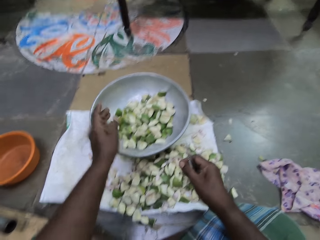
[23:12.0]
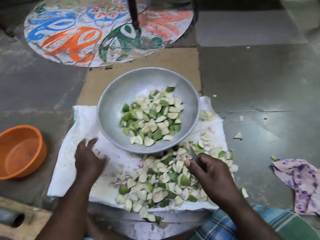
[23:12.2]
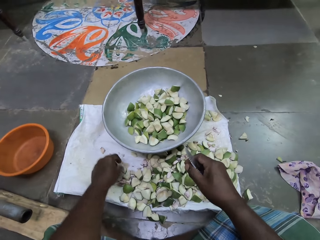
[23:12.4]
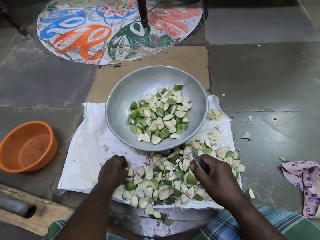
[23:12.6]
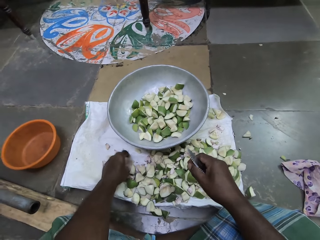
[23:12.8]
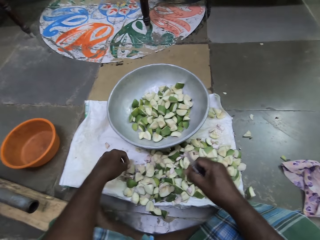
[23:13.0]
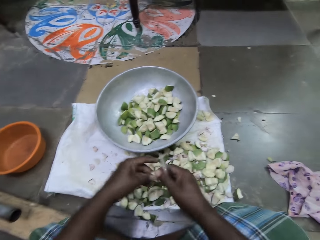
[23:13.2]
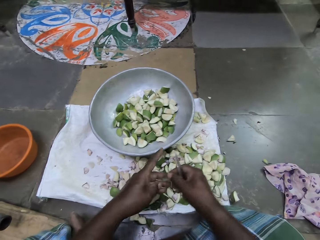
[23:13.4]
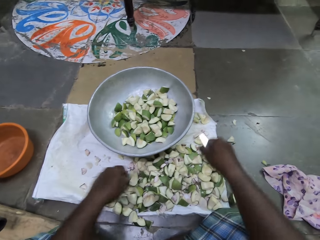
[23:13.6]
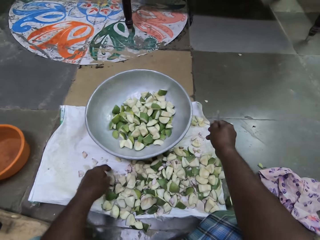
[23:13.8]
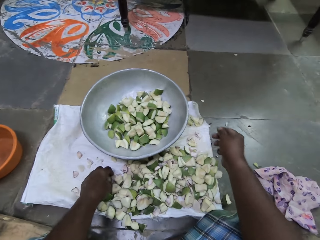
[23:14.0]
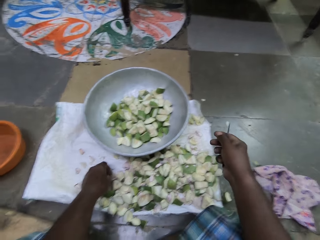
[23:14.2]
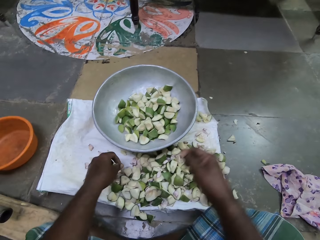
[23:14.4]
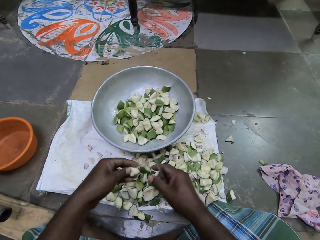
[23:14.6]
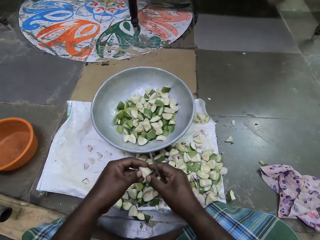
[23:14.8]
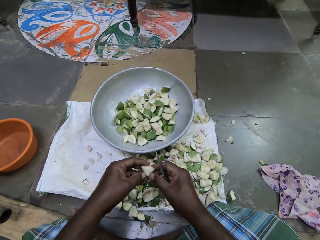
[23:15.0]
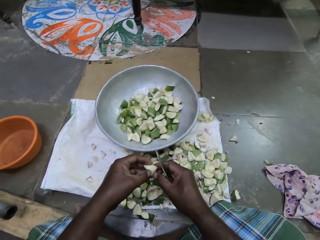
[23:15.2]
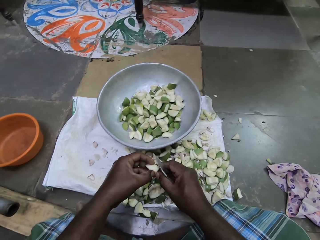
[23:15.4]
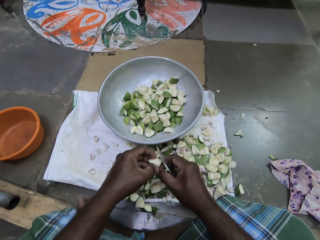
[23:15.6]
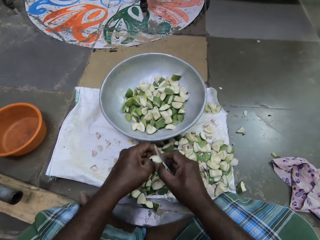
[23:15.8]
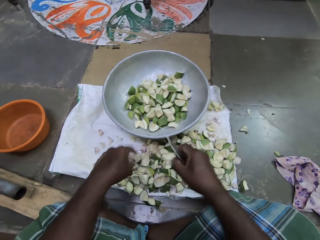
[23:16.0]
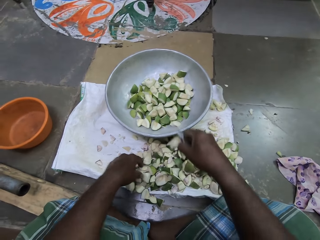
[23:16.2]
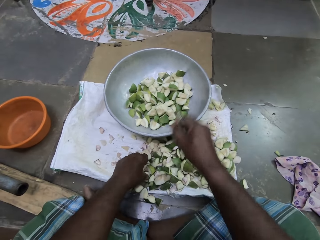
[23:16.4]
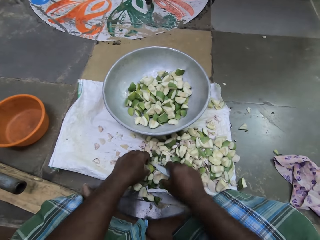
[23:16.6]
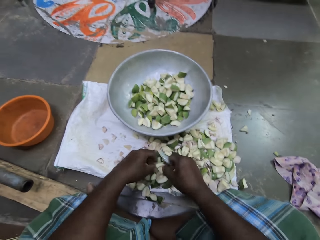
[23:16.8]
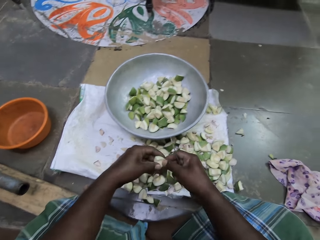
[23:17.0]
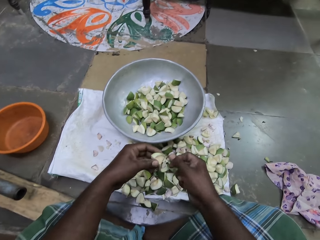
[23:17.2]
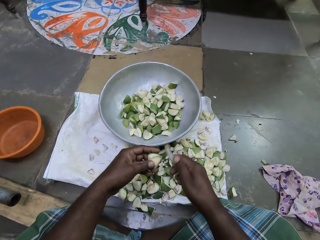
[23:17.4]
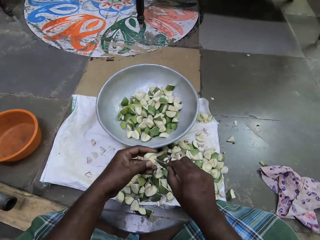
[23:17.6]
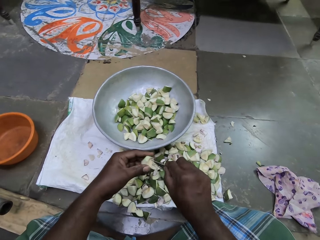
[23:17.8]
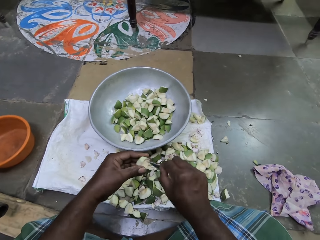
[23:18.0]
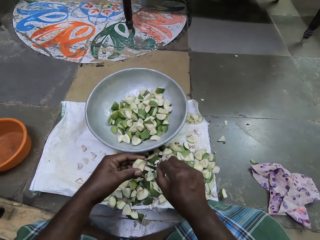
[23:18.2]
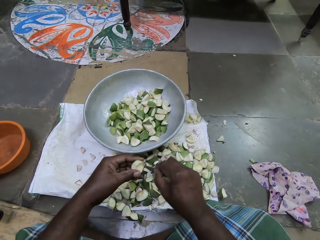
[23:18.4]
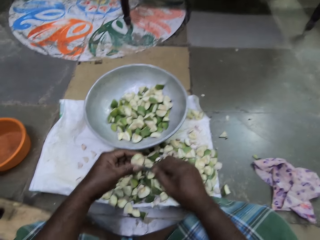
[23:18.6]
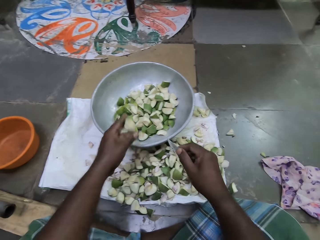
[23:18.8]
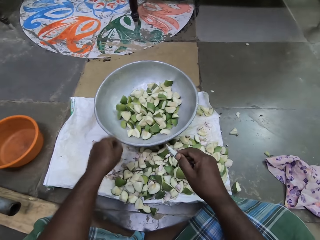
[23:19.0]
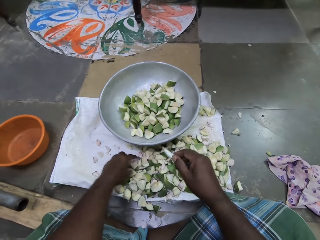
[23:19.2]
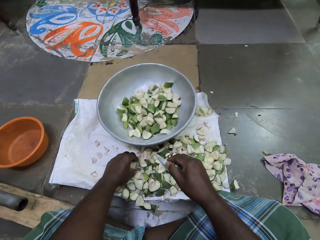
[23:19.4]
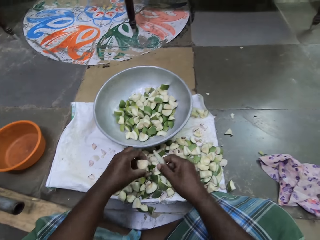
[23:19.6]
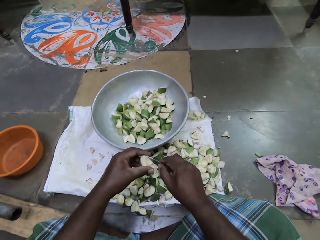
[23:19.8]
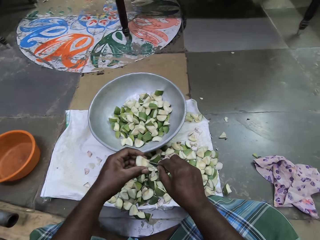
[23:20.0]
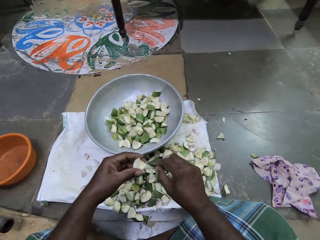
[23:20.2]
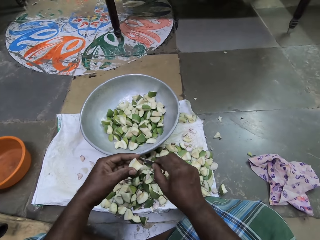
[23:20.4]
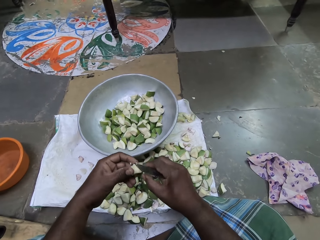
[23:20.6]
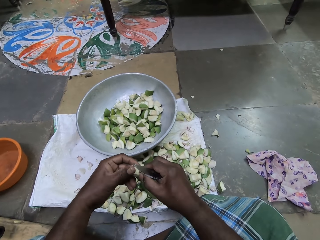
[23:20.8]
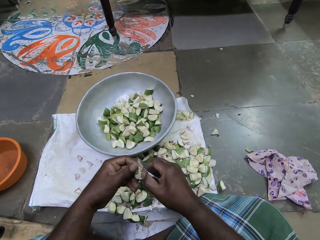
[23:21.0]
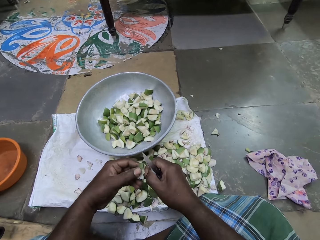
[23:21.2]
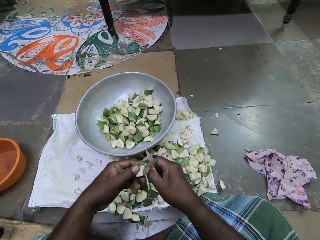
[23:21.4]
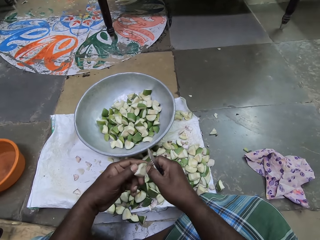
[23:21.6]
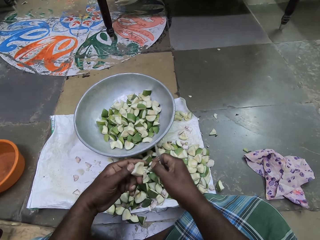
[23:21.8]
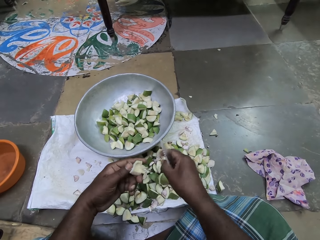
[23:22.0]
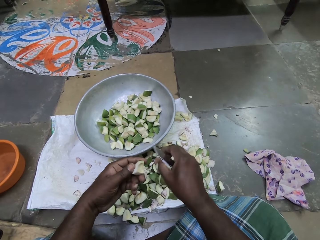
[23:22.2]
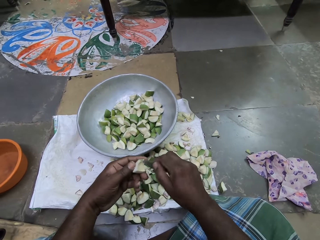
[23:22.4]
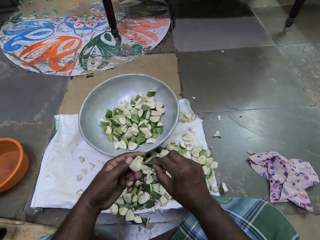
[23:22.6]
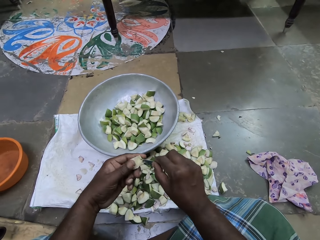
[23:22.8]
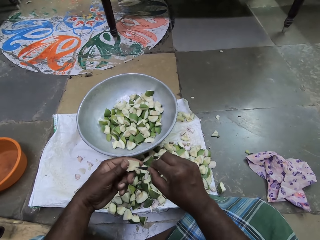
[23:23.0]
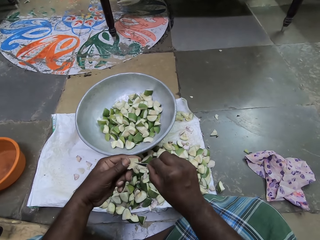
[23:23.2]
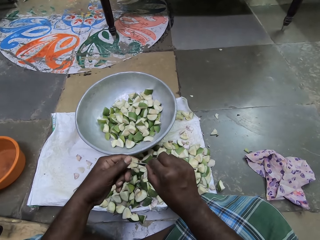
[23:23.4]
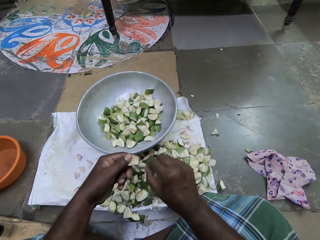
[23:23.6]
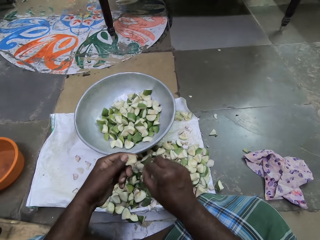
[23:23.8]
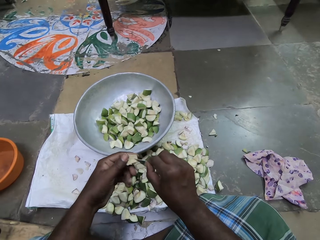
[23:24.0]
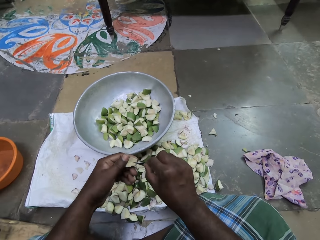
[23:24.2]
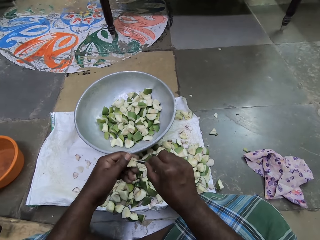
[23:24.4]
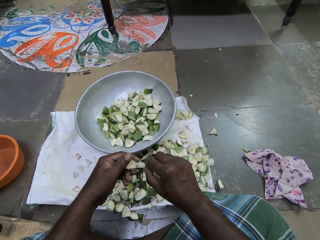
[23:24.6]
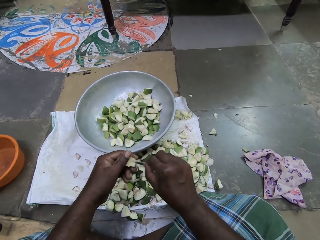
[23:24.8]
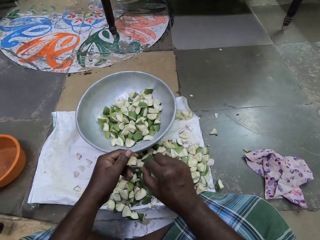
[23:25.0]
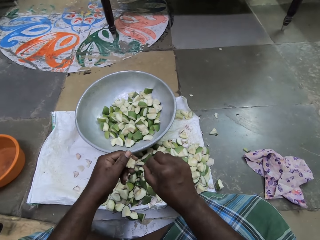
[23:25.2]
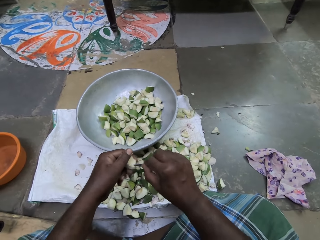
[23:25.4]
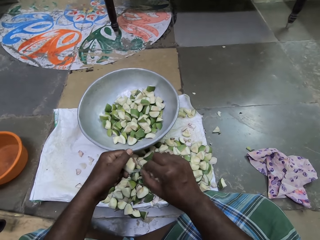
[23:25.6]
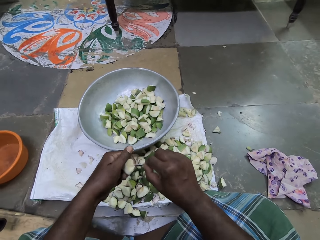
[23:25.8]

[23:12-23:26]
The camera wearer drops the apple slice in the bowl on the floor with her left hand. She picks an apple slice or piece of fruit from the cloth on the floor with her left hand. She passes the apple slice from her left hand to her right hand. She drops the apple slice on the cloth on the floor with her right hand. She picks an apple slice from the cloth on the floor with her left hand. She cleans the apple slice with both hands. She scratches the piece of fruit. She drops the apple slice in the bowl on the floor with her left hand. She picks an apple slice from the cloth on the floor with her right hand. She picks an apple slice again. She passes the apple slice from her right hand to her left hand. She cleans the apple slice in her left hand with the knife in her right hand. She scratches the piece of fruit. She drops the apple slice in the bowl on the floor with her left hand. She picks an apple slice from the cloth on the floor with her left hand. She cleans the apple slice in her left hand with the knife in her right hand. She scratches the piece of fruit. She cleans the apple slice with both hands. She cleans the apple slice in her left hand with the knife in her right hand.

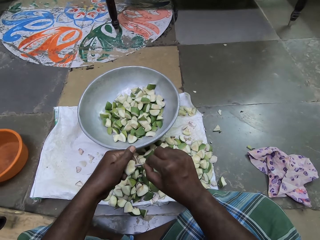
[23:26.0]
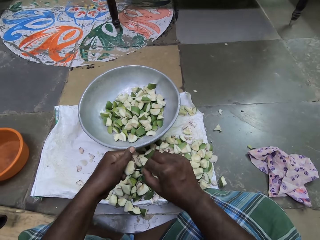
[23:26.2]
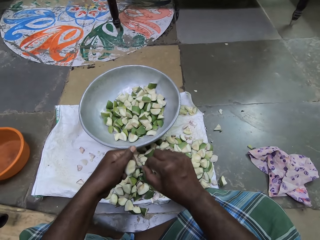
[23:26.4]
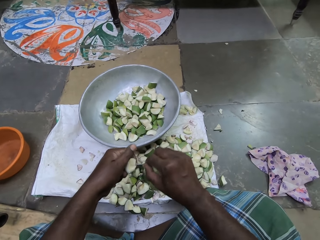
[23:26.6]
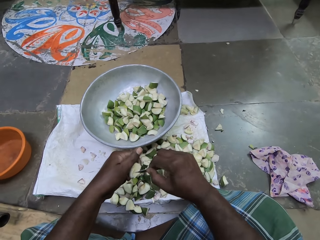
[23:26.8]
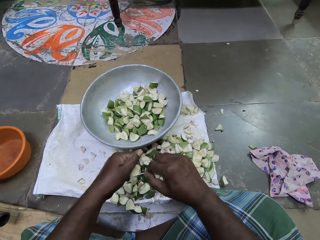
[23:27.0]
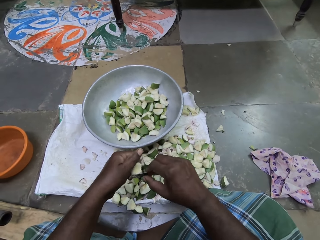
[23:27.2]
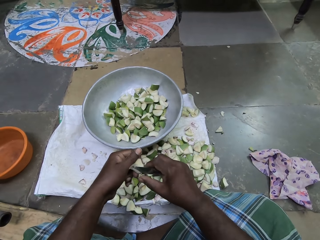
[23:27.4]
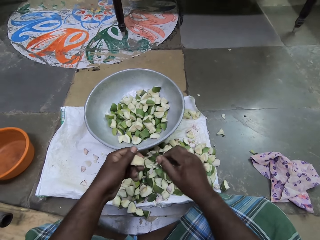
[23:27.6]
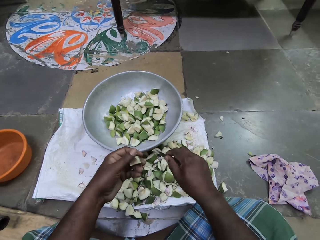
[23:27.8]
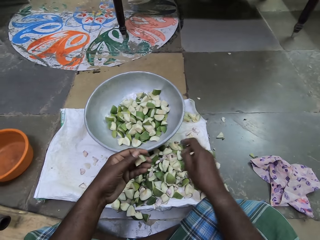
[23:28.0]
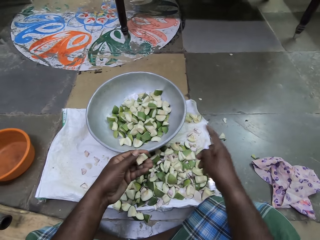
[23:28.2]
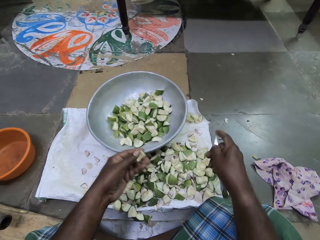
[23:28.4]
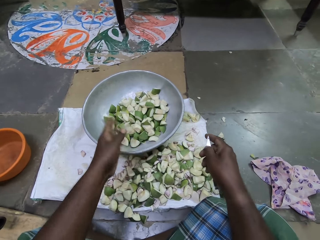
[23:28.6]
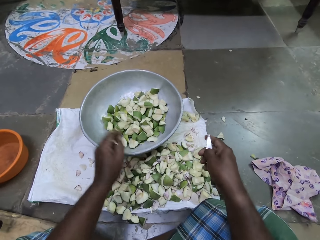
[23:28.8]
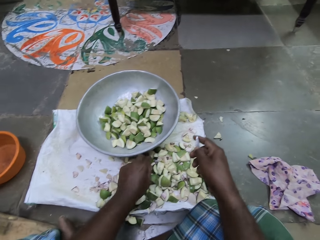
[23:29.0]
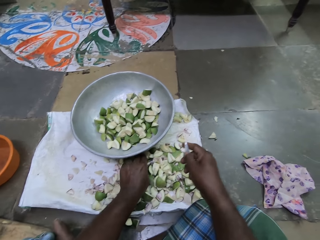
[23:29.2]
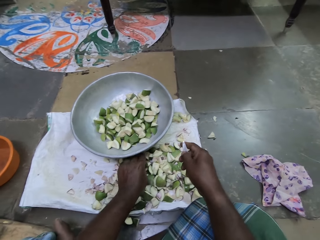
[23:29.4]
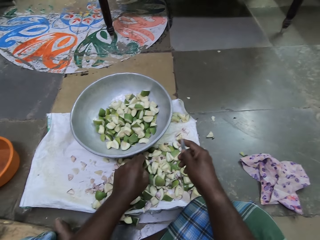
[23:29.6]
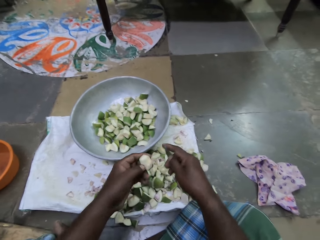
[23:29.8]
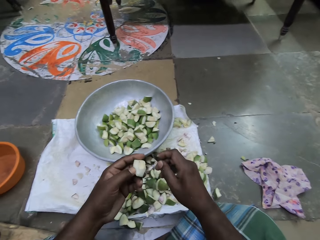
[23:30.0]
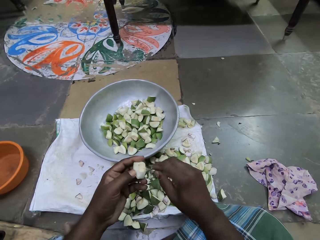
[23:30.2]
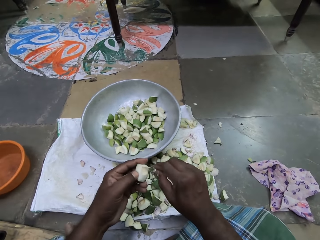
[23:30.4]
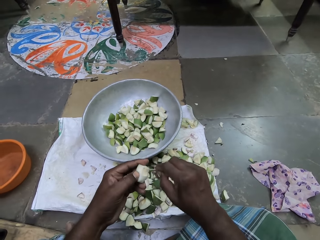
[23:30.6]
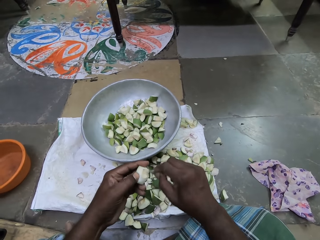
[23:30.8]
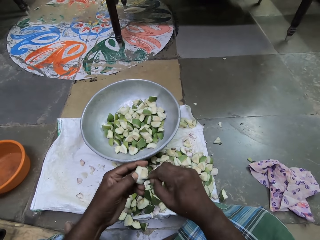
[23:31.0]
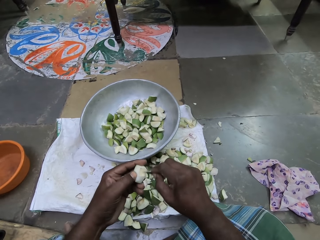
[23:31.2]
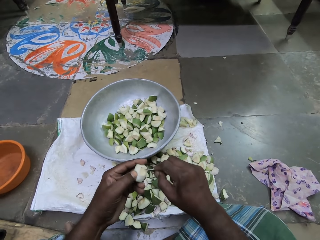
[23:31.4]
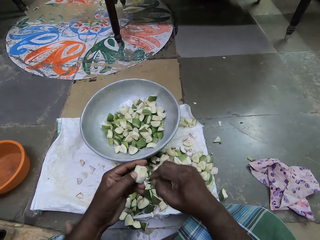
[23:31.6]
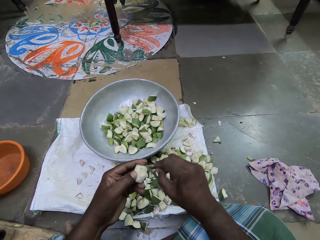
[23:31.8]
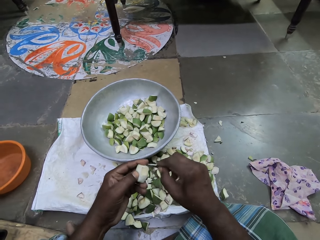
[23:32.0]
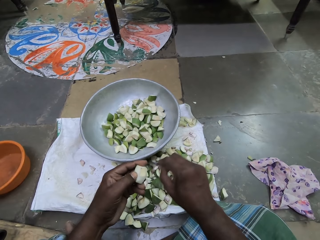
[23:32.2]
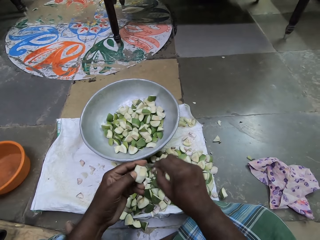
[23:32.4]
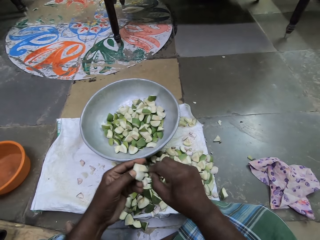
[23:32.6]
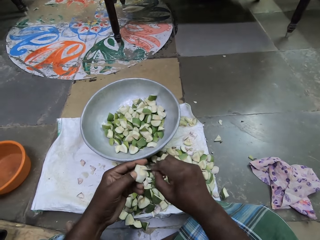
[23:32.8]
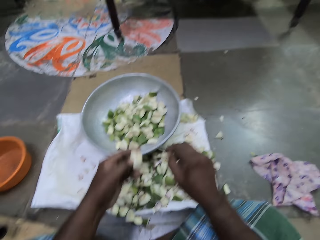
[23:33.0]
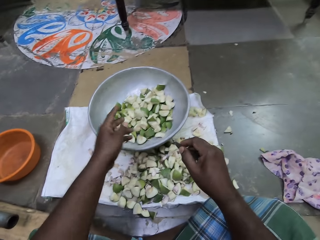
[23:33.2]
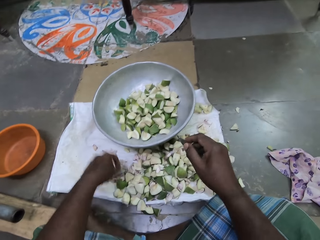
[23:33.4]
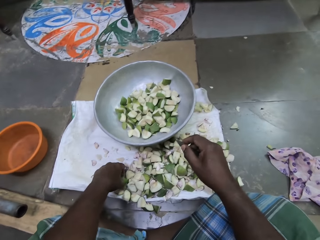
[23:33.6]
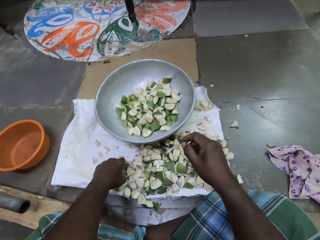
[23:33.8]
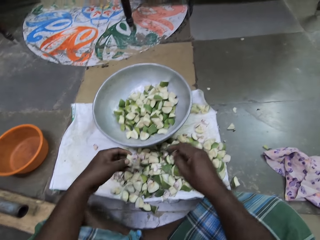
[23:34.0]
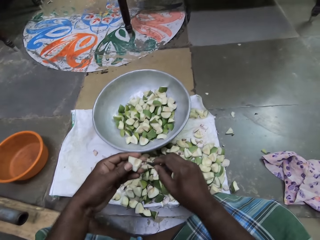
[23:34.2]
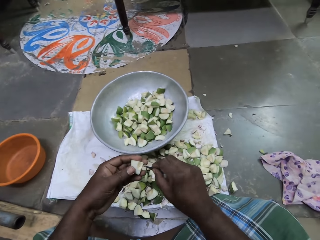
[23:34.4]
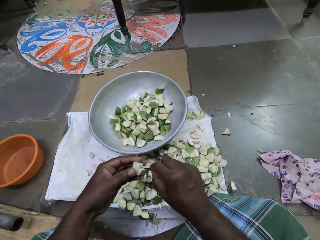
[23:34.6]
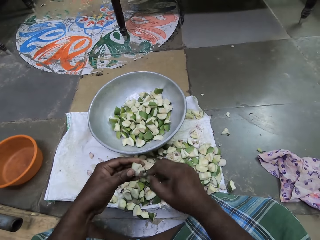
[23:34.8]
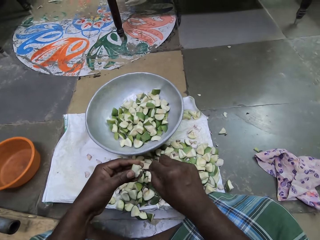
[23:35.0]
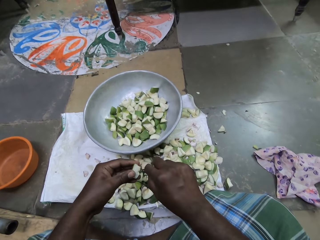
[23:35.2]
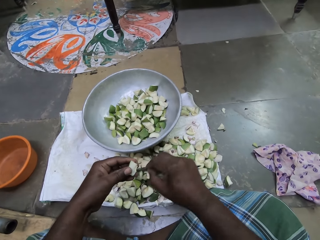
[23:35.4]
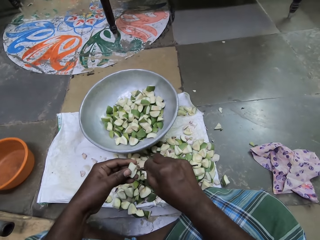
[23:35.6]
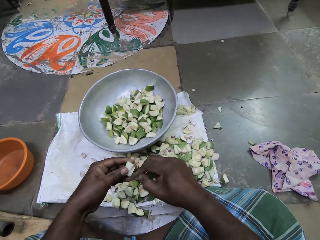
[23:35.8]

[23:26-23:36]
The camera wearer drops dirt on the knife on the floor with her right hand. She drops the apple slice or piece of fruit in the bowl on the floor with her left hand. She picks an apple slice from the cloth on the floor with her left hand. She cleans the apple slice in her left hand with the knife in her right hand. She scratches the piece of fruit. She drops the apple slice in the bowl on the floor with her left hand. She picks an apple slice from the cloth on the floor with her left hand. She cleans the apple slice in her left hand with the knife in her right hand. She scratches the piece of fruit.
